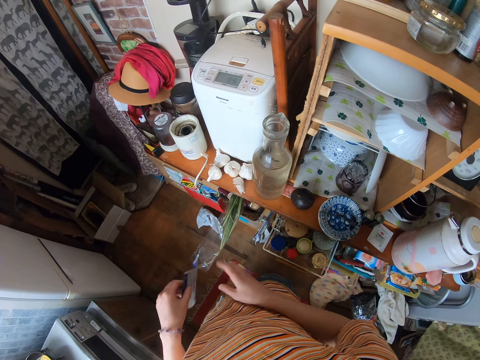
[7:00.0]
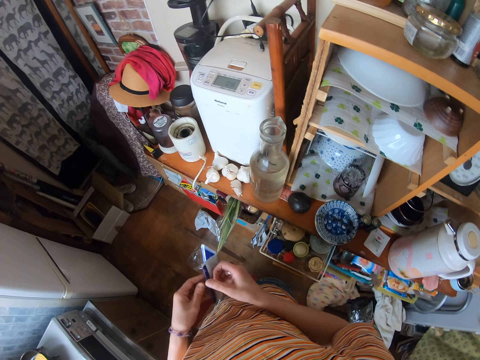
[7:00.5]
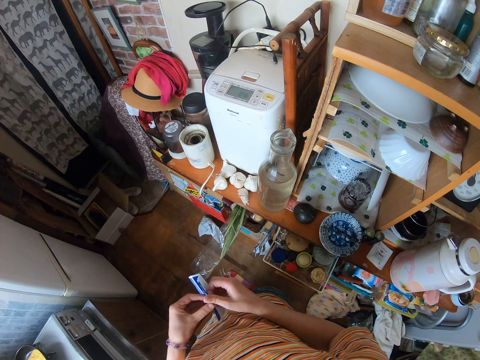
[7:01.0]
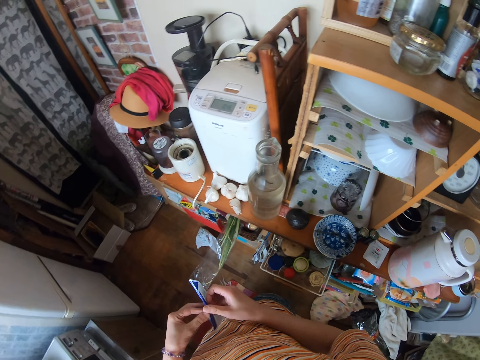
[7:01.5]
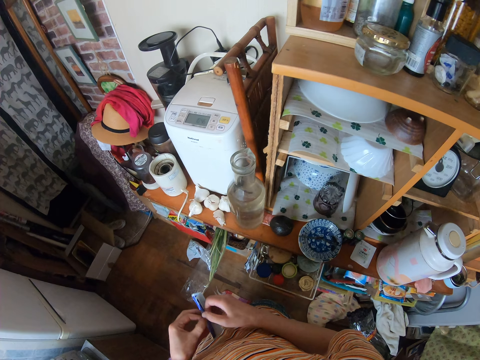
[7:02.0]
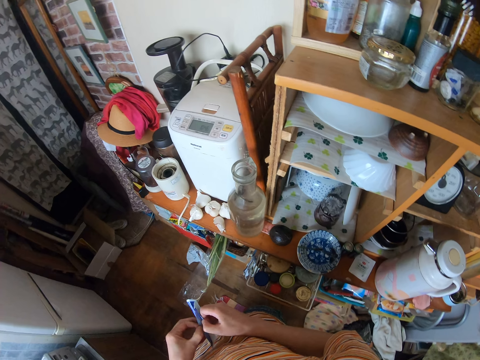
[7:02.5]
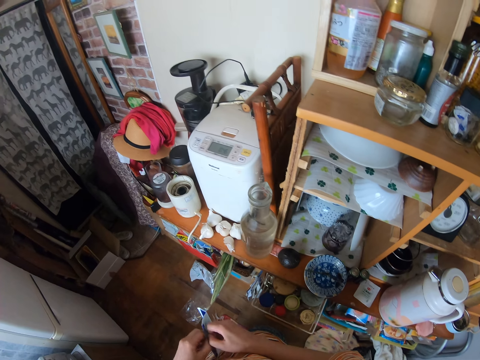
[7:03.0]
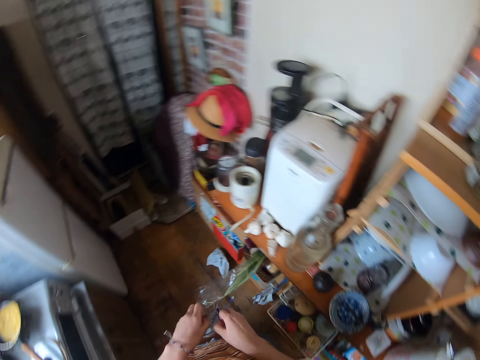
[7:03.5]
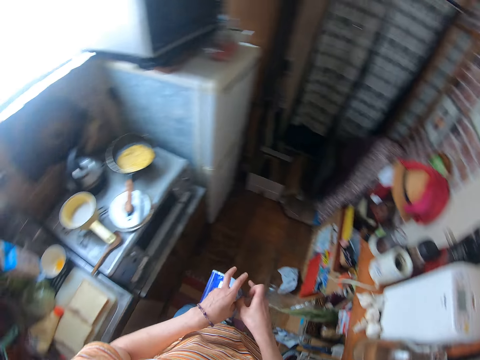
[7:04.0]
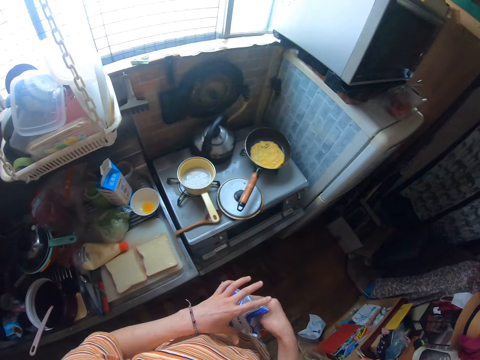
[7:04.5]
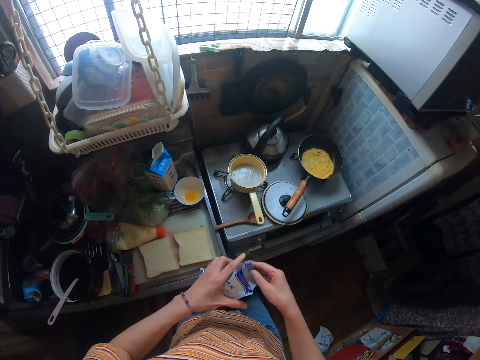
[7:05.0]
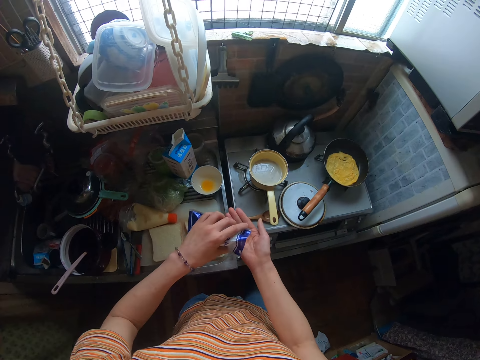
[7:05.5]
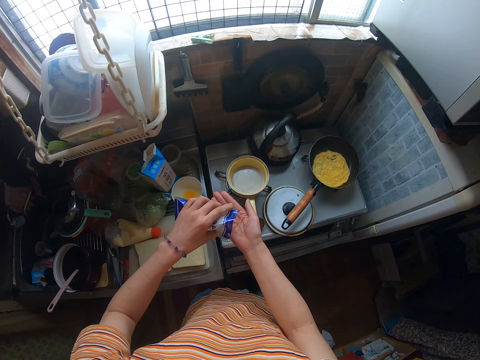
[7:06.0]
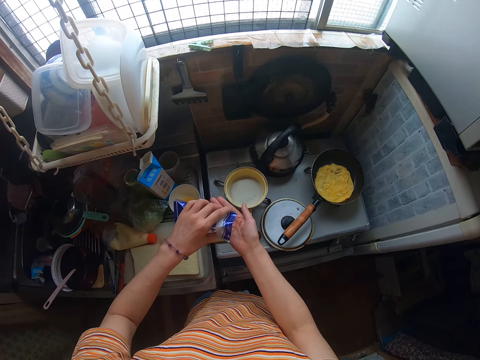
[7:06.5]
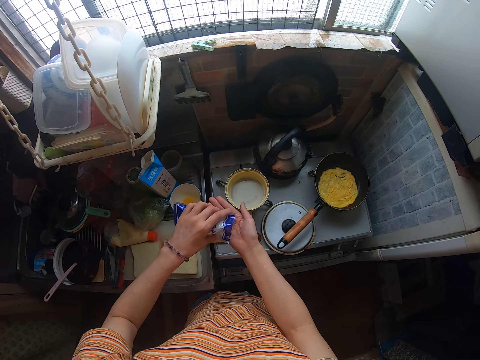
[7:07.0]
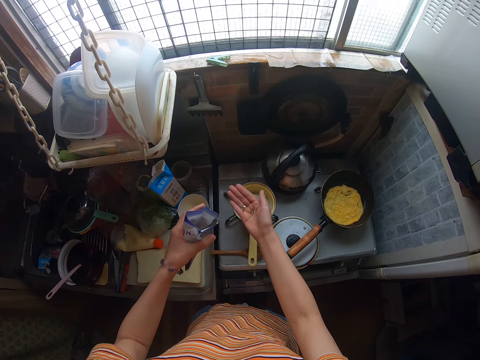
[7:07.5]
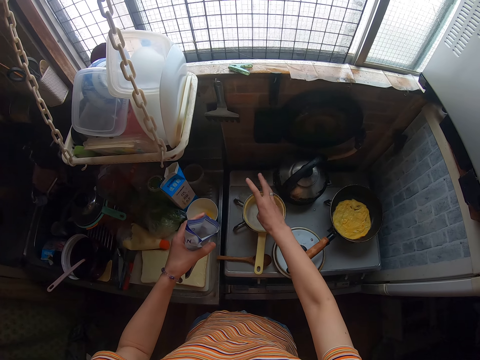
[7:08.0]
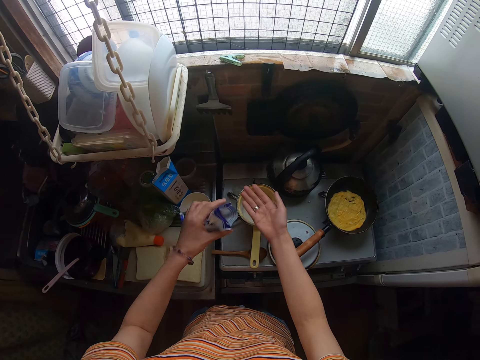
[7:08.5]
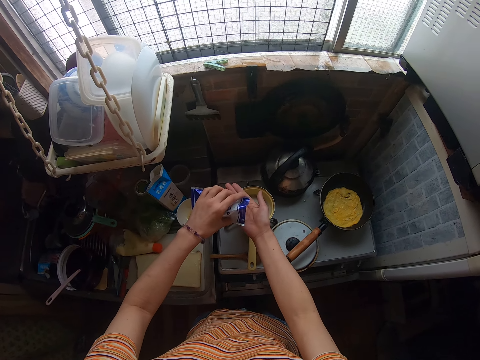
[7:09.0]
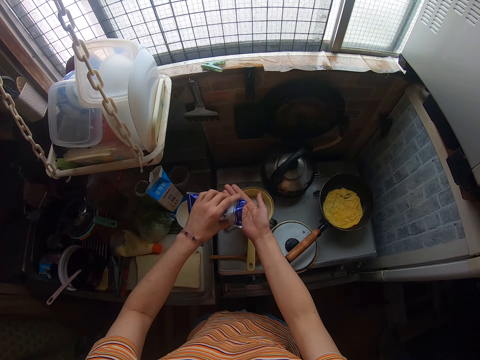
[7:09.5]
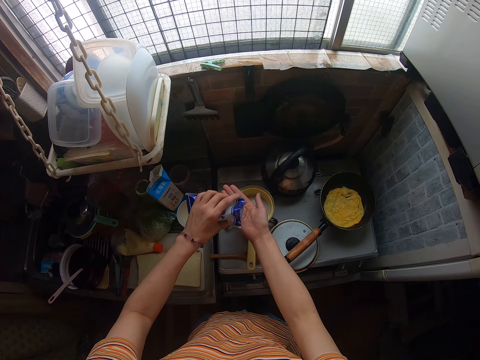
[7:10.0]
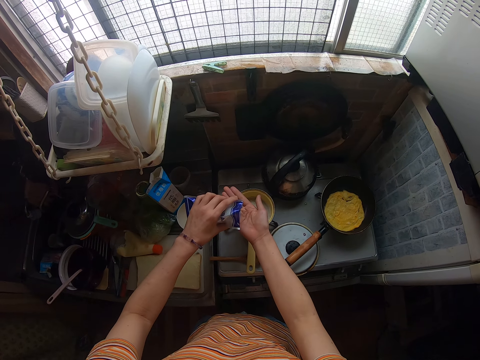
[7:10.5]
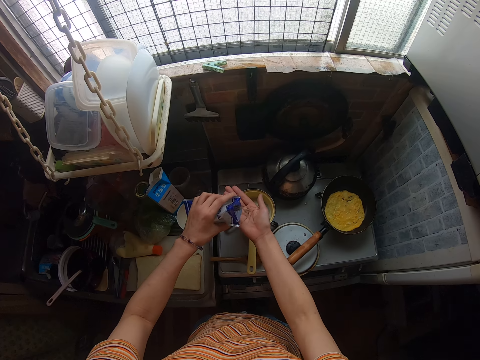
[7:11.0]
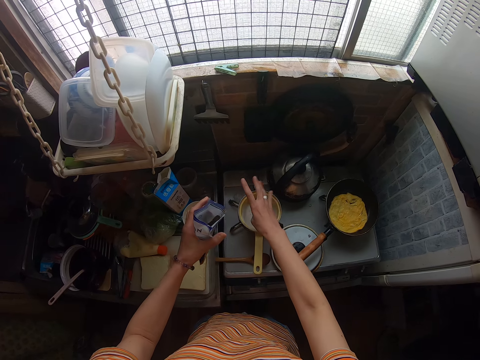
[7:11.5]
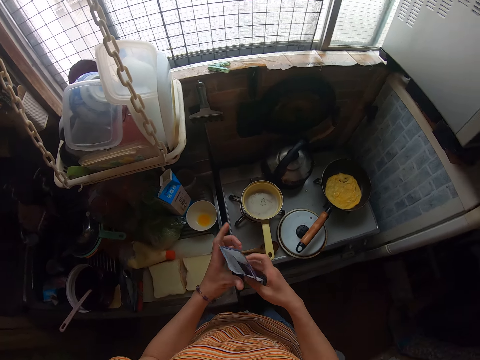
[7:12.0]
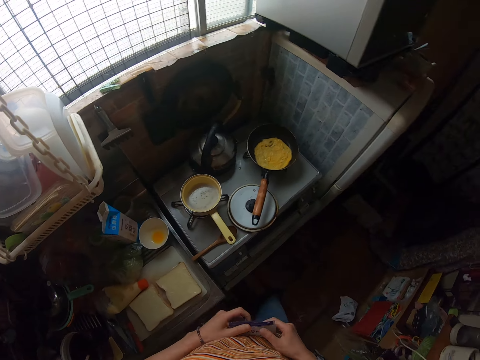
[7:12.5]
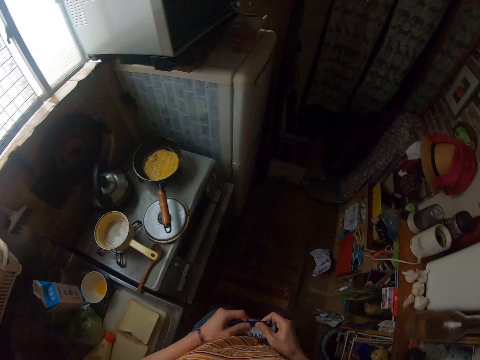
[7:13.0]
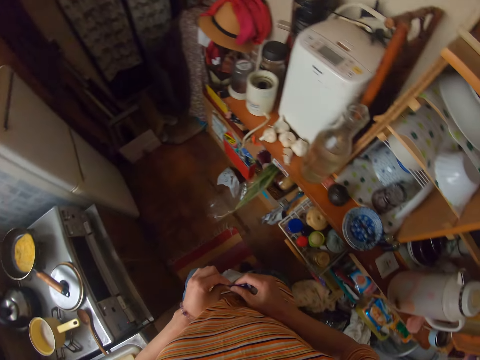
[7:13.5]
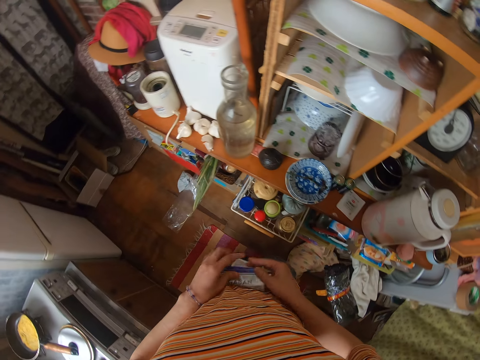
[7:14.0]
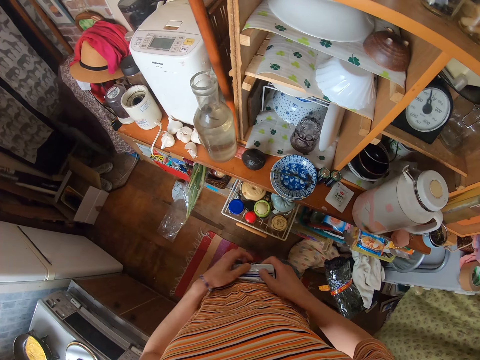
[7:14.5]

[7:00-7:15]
The camera wearer unfolds the packet of the salt or plastic bag. She opens the plastic bag, pours some content of the plastic bag on her hand, and pours the content in her hand inside the saucepan. She pours more content of the plastic bag on her hand, pours the content in her hand inside the saucepan, and seals the plastic bag.

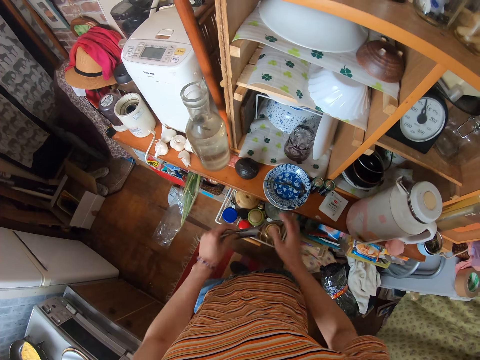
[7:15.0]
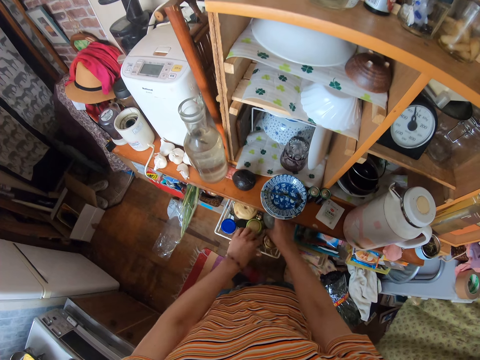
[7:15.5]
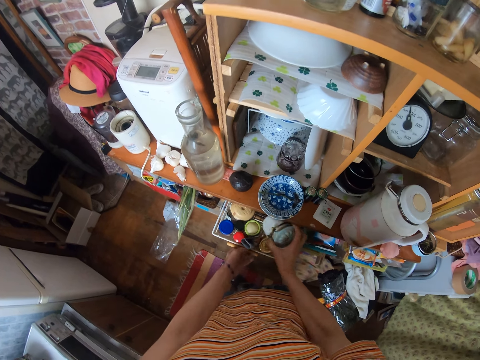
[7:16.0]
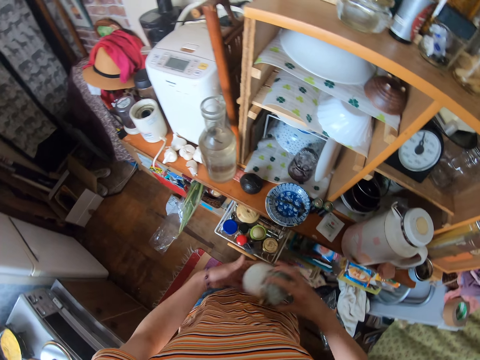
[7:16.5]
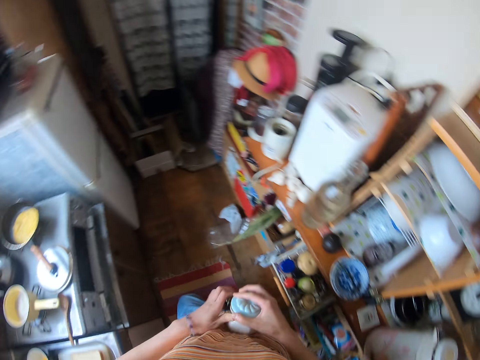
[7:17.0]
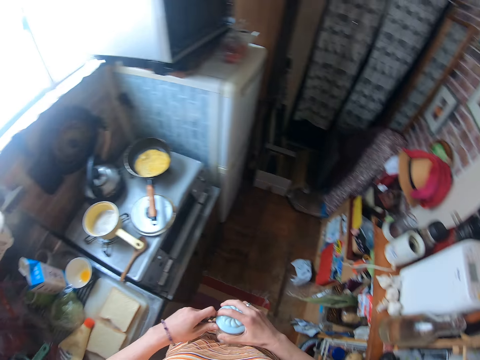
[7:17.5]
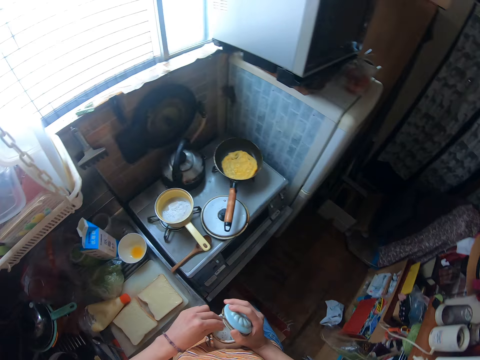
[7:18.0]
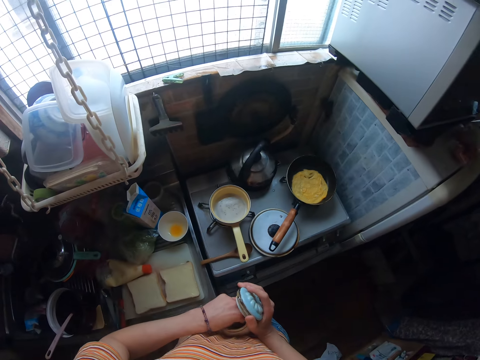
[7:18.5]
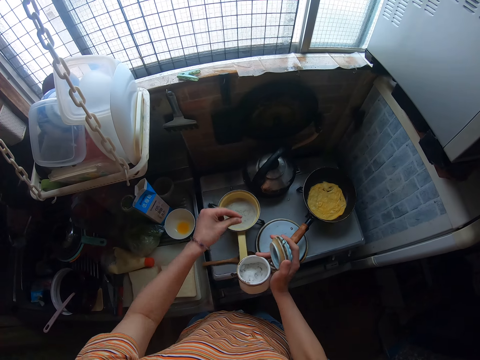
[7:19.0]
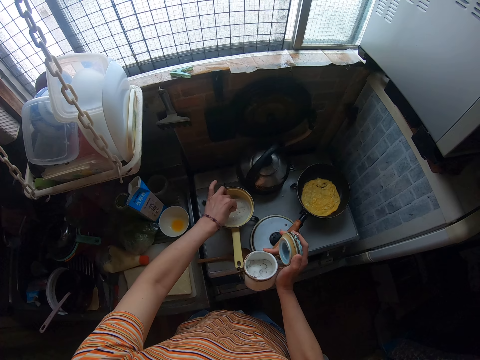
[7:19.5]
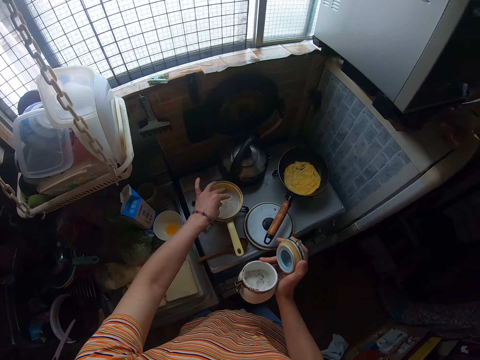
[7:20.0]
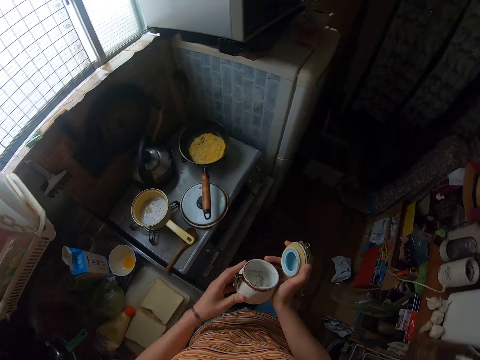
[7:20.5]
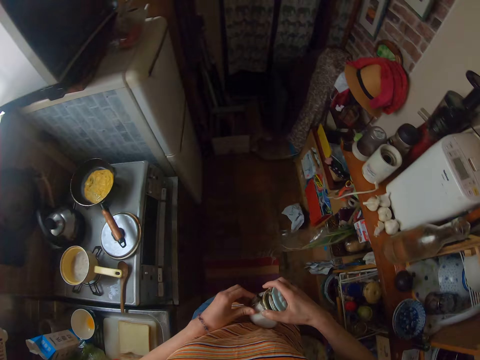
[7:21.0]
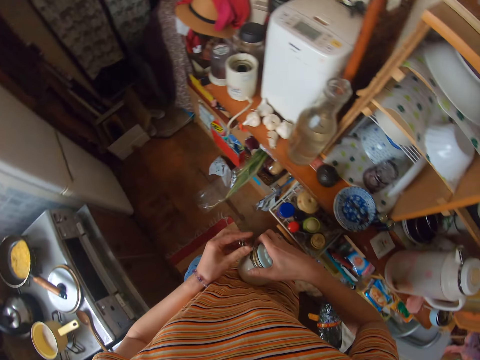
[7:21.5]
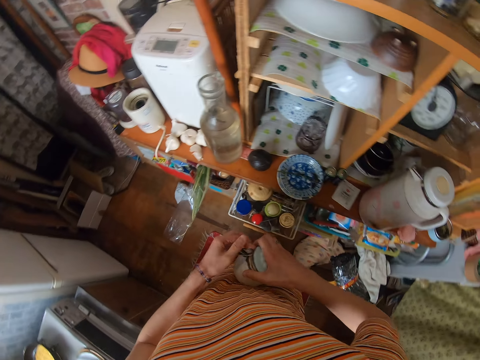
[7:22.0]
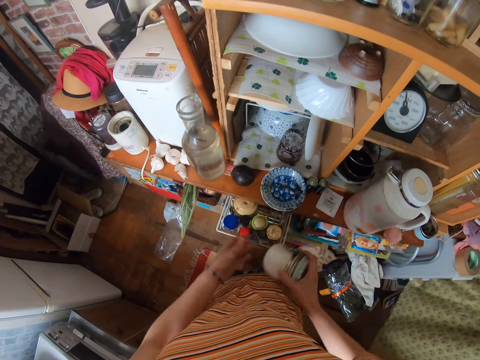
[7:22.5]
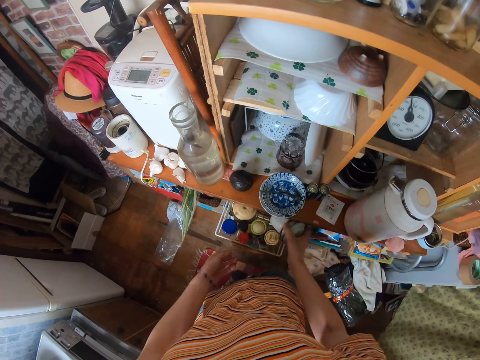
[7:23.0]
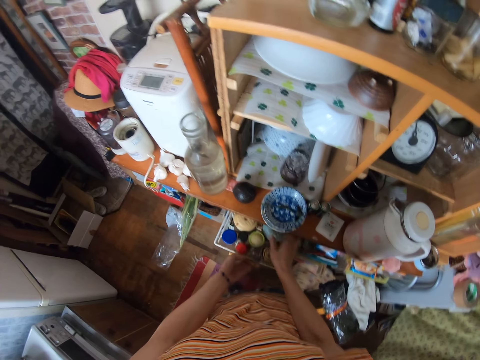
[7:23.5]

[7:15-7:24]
The camera wearer folds the packet or plastic bag with the hand, places the plastic bag back in the drawer, and takes a container of royco from the drawer. They open the container, pinch the content of the container, put the content into the saucepan, cover the container, hold the container, and keep the container back in the drawer.

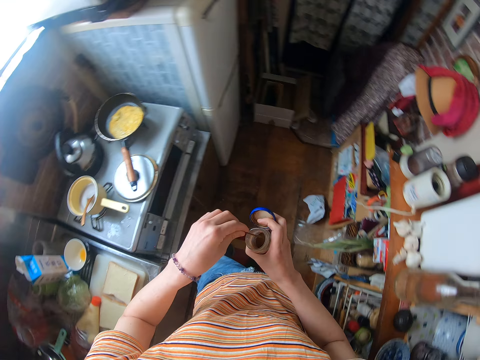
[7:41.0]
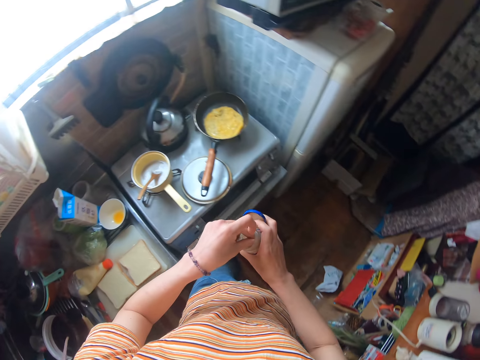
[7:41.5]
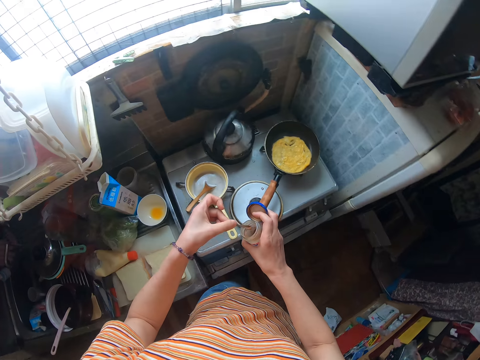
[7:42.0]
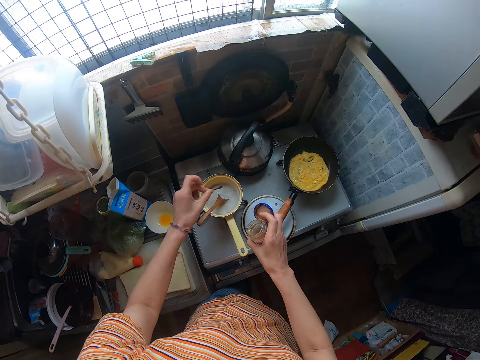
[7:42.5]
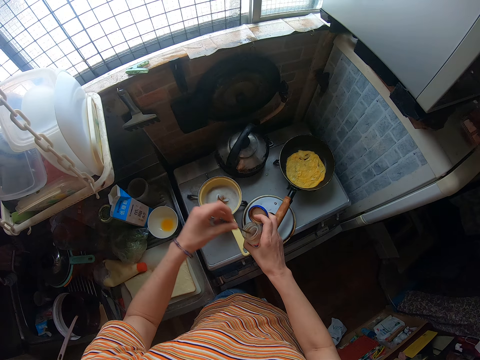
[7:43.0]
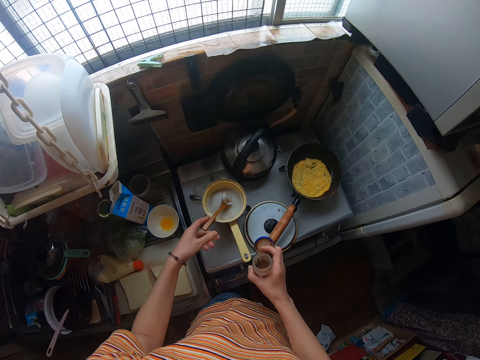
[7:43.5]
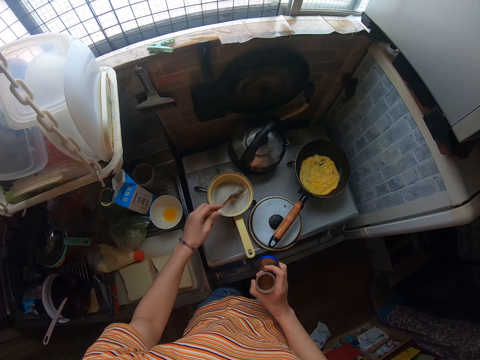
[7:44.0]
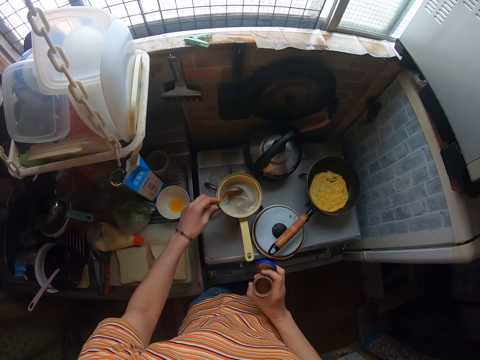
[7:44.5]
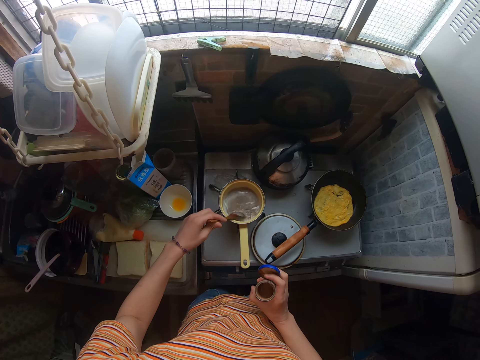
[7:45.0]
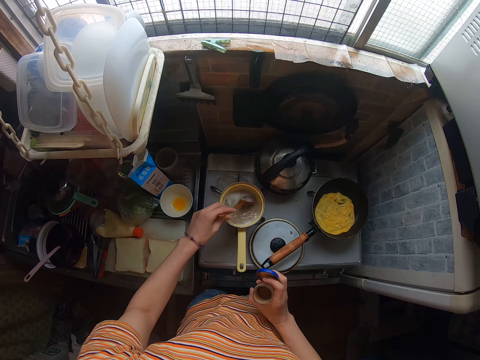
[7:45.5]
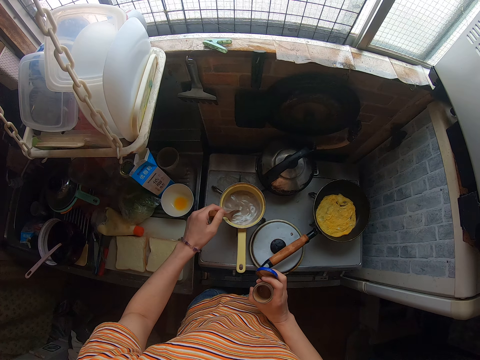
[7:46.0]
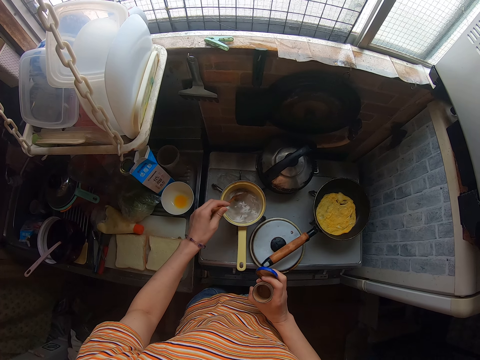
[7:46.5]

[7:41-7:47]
The camera wearer takes a spoon from inside the container, scoops the content of the container of pepper with the spoon, pours the content into the saucepan, and drops the spoon inside the container. They stir the minced meat with the spoon. They stir the mince meat.
